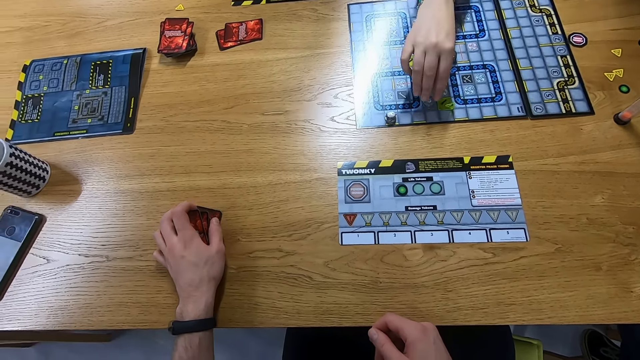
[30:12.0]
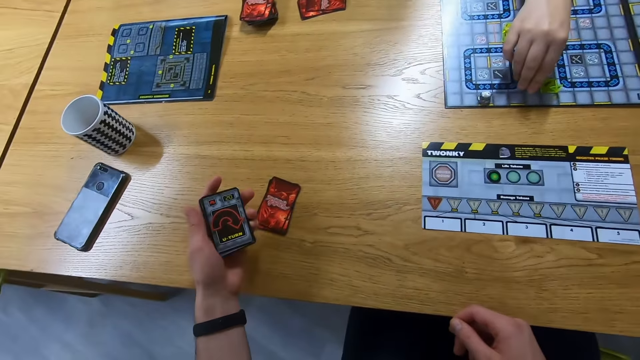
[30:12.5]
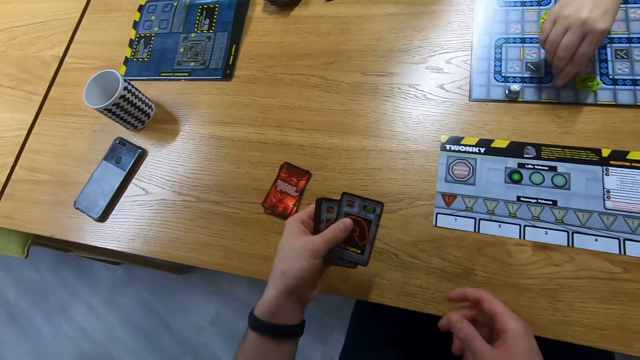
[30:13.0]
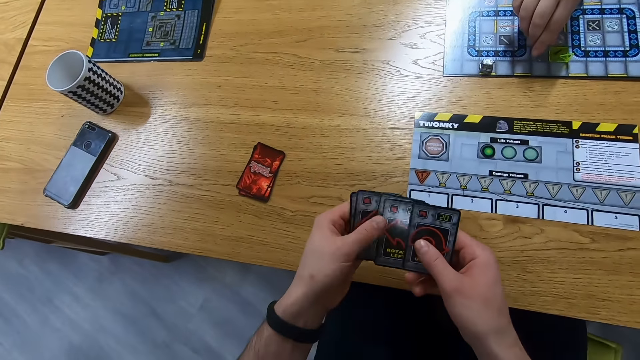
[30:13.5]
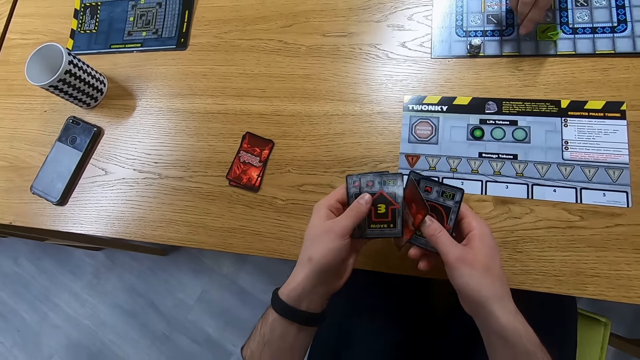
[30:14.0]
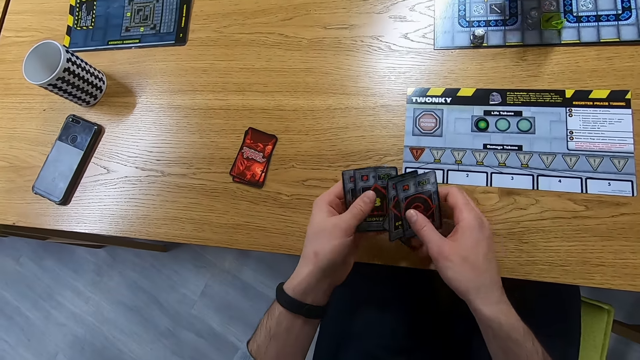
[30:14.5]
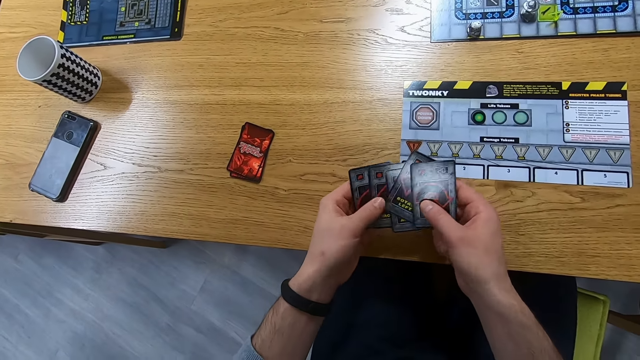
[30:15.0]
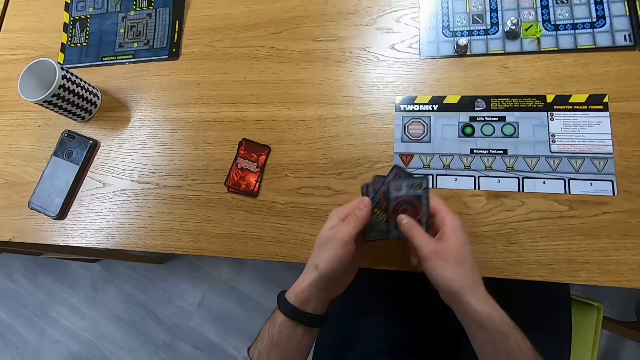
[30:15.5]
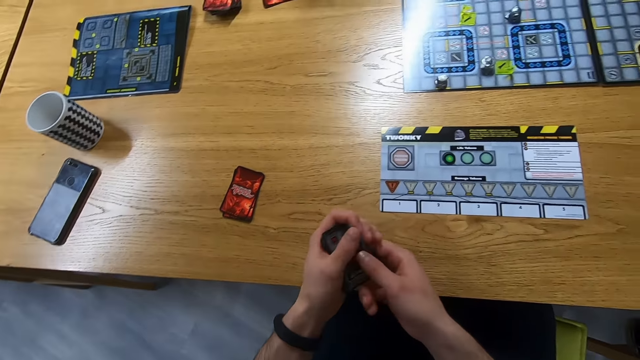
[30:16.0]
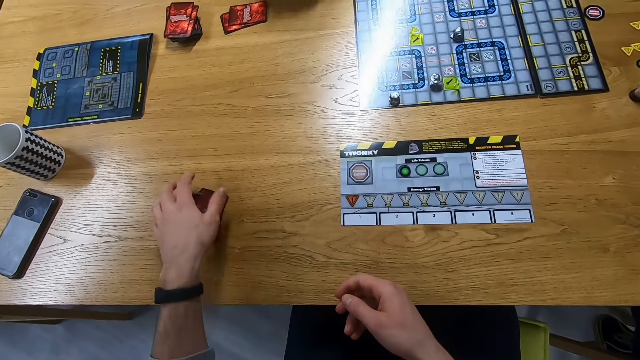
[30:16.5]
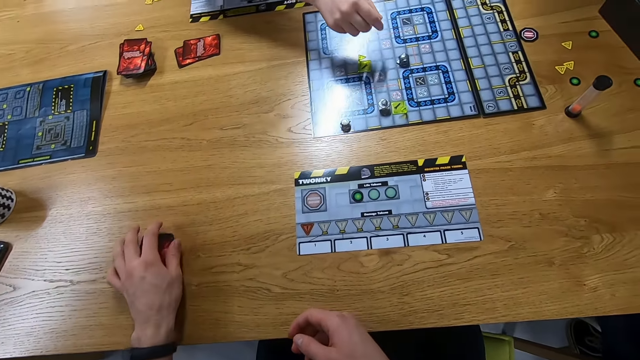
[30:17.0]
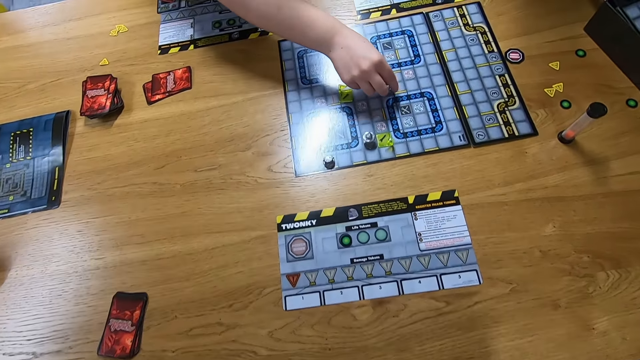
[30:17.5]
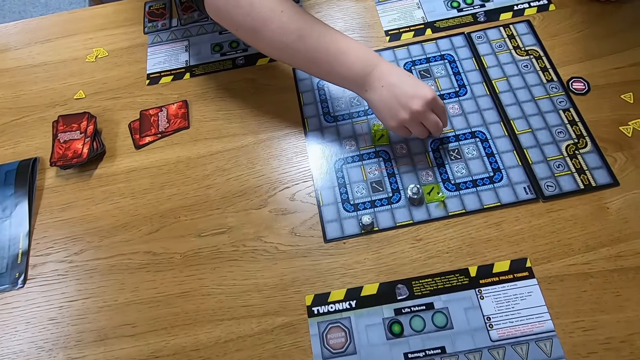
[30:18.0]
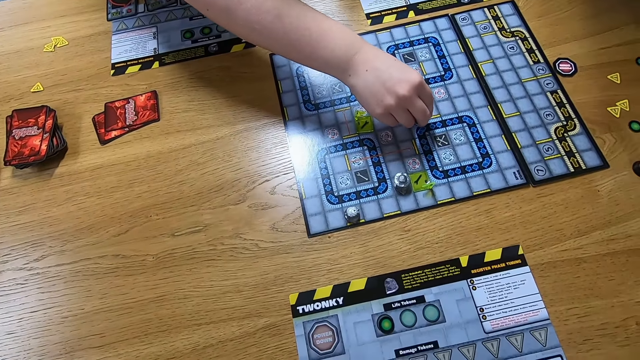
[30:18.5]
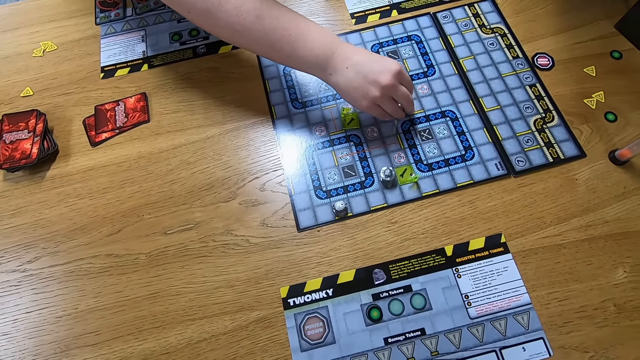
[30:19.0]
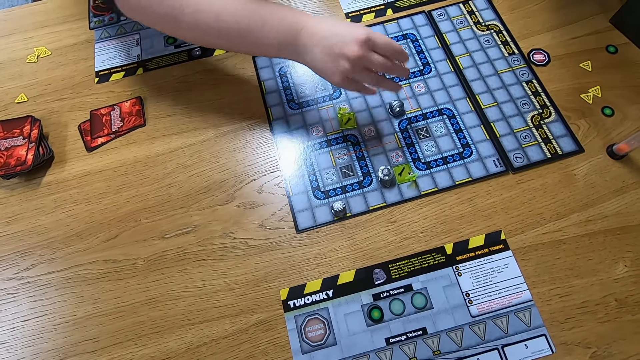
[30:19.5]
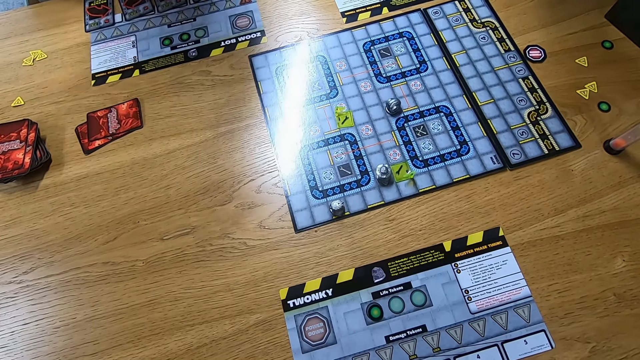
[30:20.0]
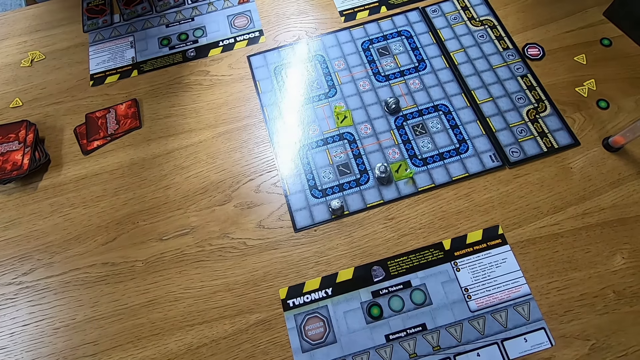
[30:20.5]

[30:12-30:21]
A person moves the Robo Rally robot on the board. The camera wearer picks the cards. They look at the cards, shuffle the cards, and place the cards on other cards on the table. Another person moves the Robo Rally robot on the board.

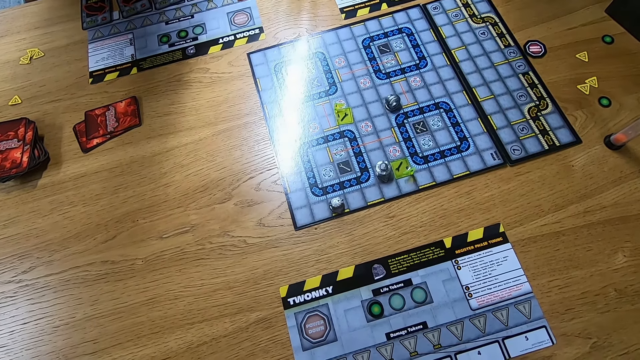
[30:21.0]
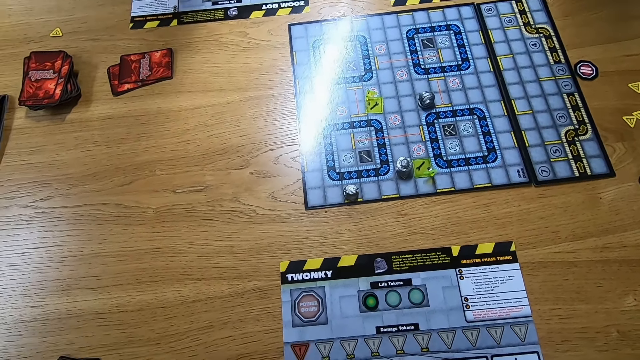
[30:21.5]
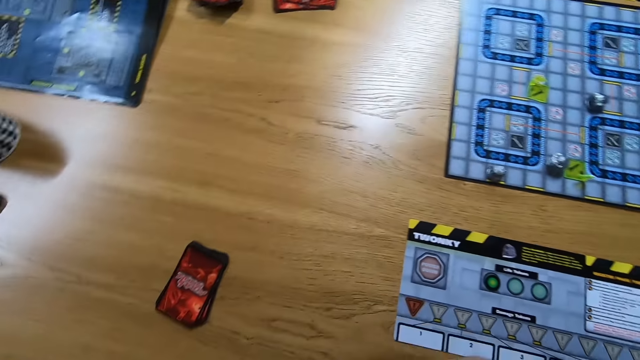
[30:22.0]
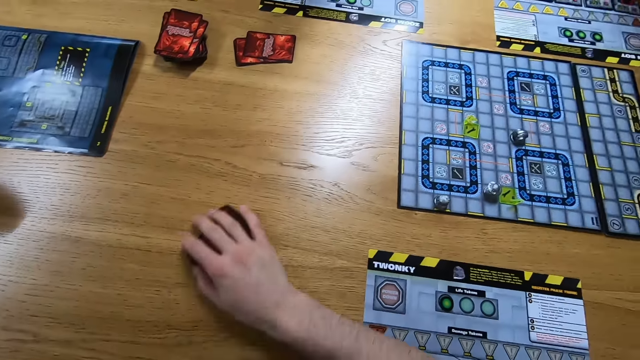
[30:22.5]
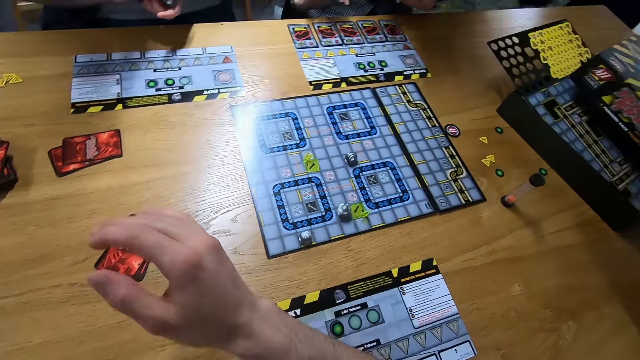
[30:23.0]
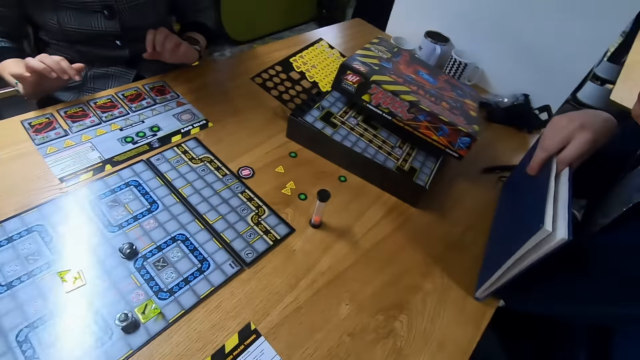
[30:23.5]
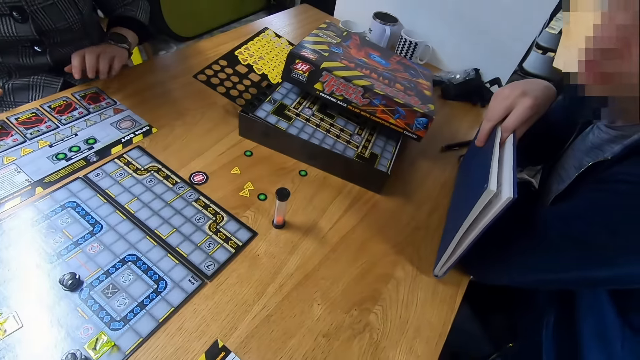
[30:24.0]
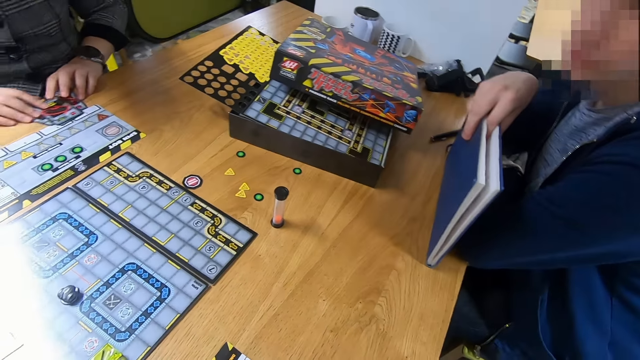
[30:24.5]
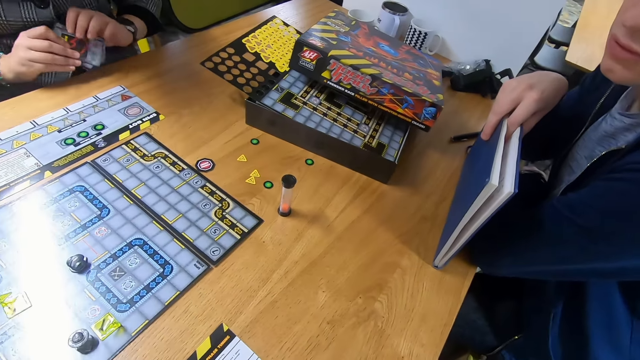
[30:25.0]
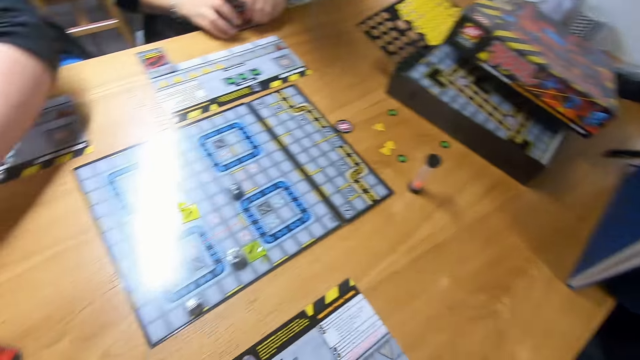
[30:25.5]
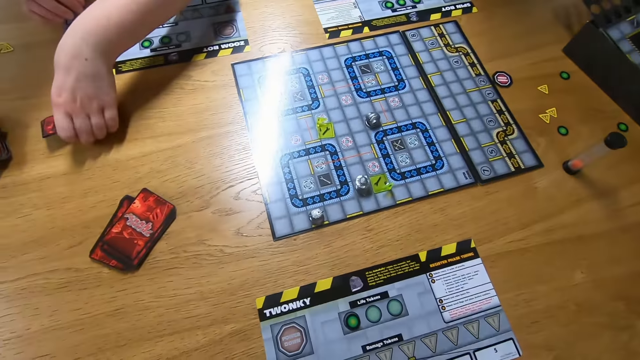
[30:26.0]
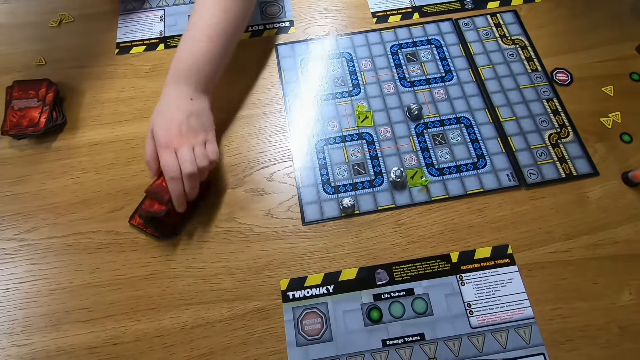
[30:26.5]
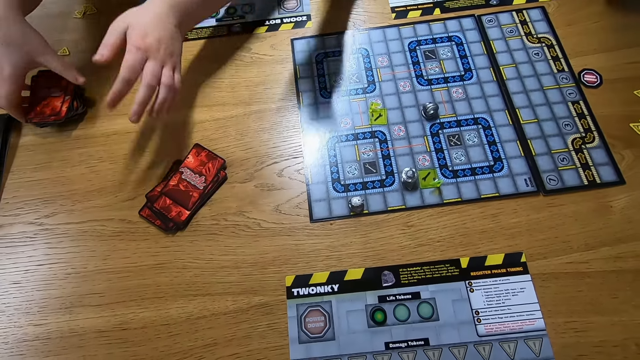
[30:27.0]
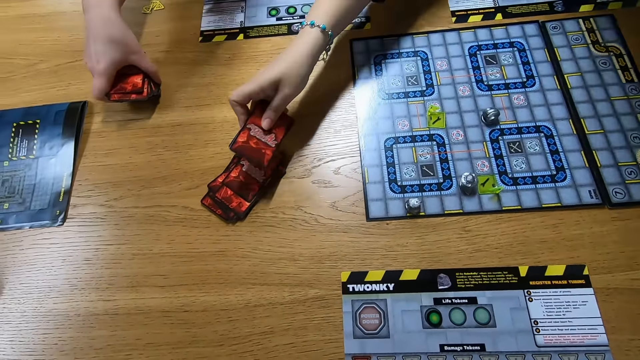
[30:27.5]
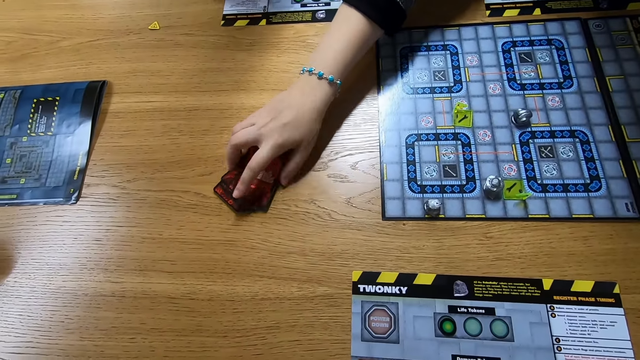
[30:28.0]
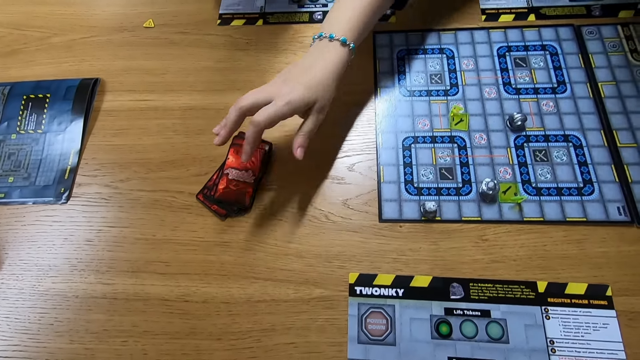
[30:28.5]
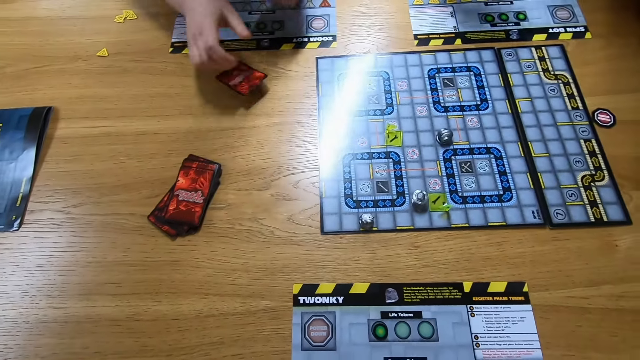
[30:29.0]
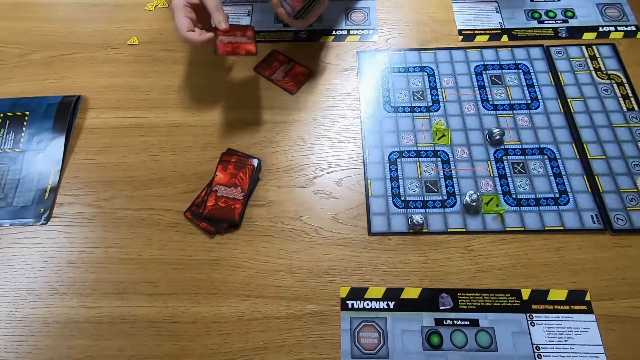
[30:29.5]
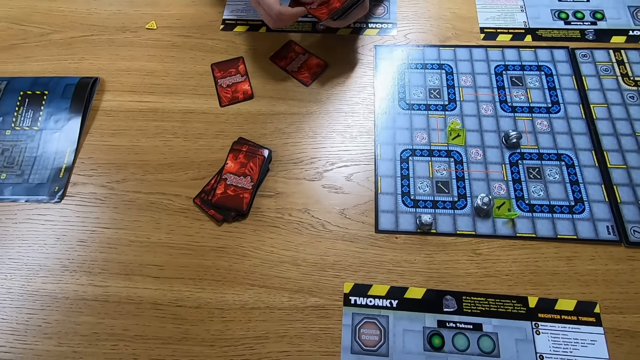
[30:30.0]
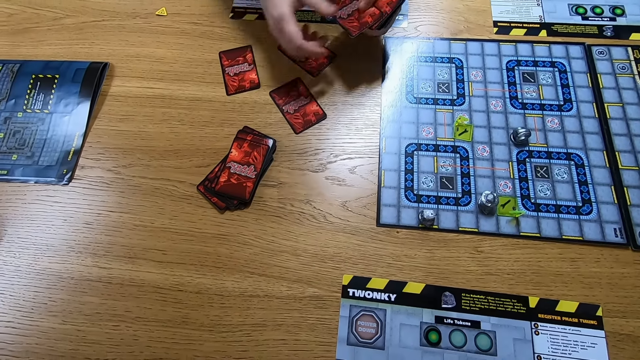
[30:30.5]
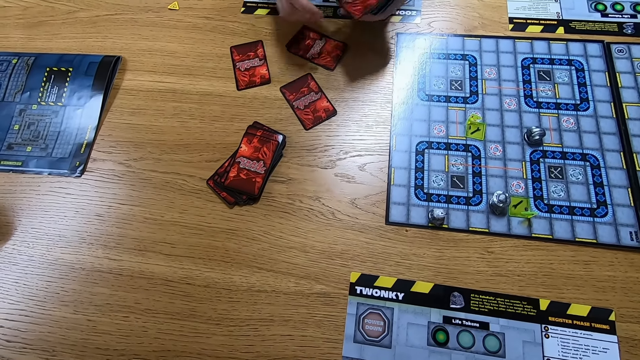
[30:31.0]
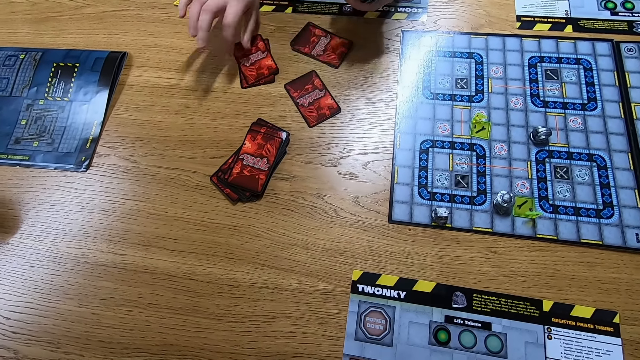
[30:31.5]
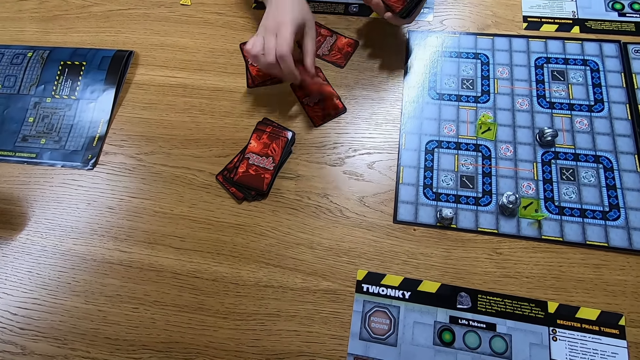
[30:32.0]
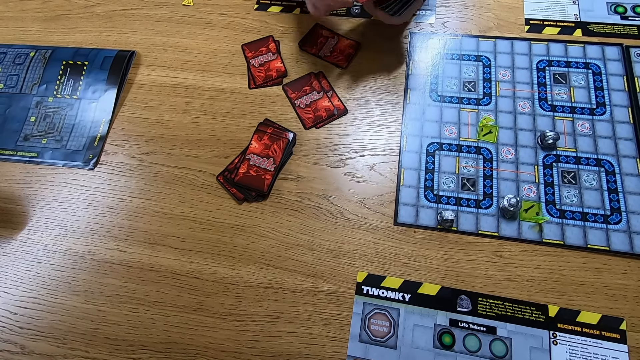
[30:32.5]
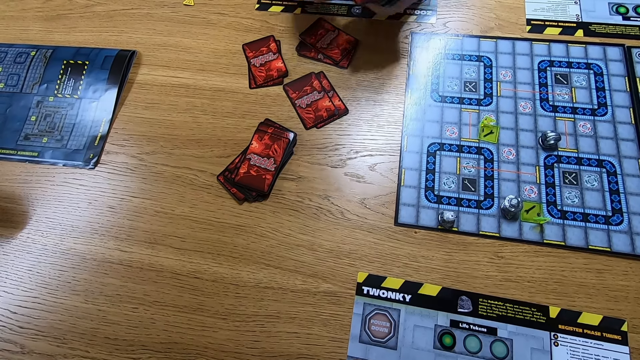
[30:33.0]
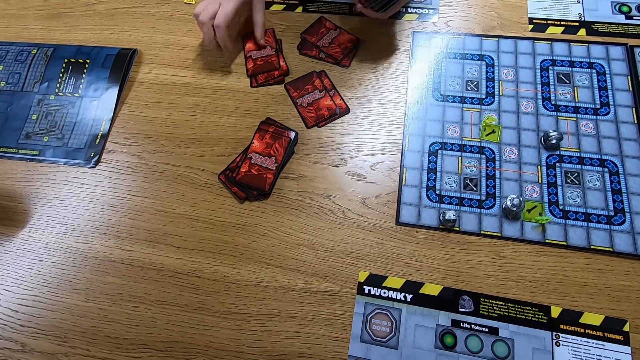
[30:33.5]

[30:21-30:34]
The camera wearer moves the cards on the table. A person holds cards. A man holds a book. Another person picks the cards. The first person picks the cards and places the cards on other cards on the table. The first person picks the cards. The other person places the cards on other cards on the table. The first person places the cards on the table and distributes the cards.
